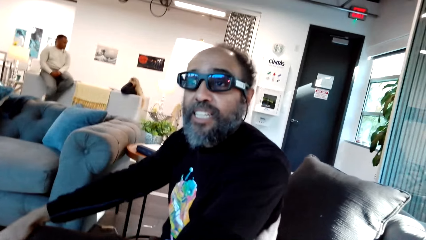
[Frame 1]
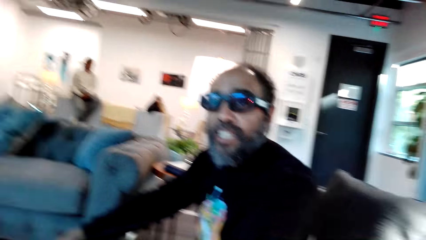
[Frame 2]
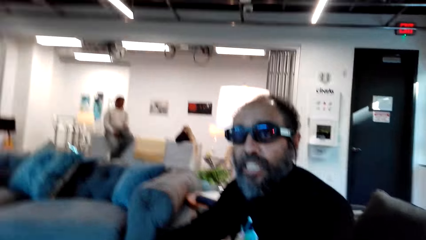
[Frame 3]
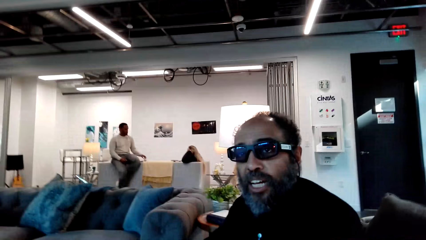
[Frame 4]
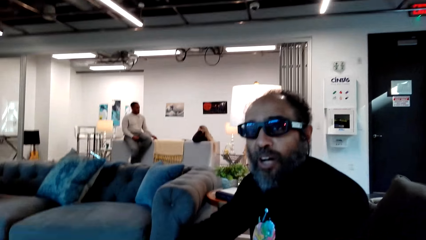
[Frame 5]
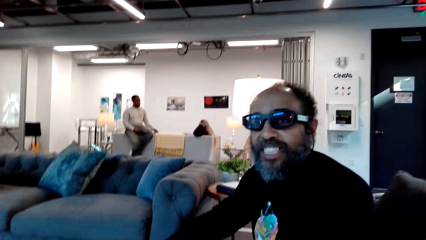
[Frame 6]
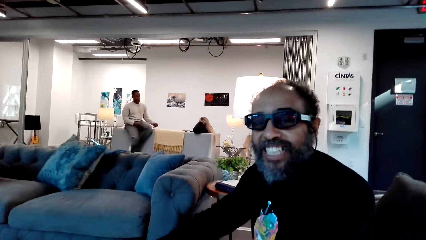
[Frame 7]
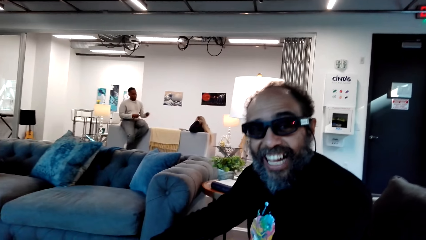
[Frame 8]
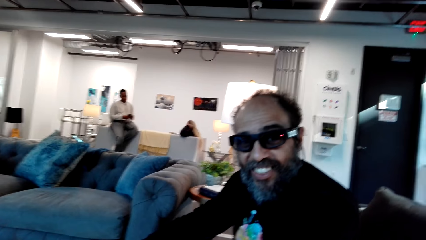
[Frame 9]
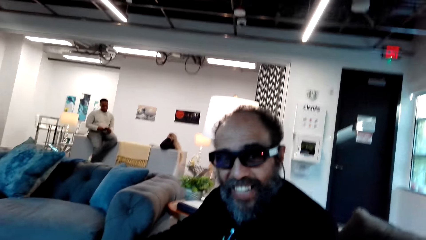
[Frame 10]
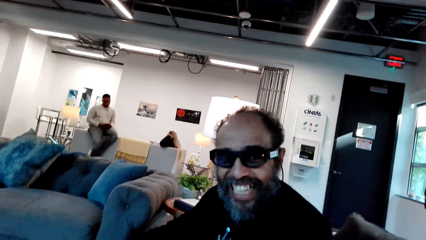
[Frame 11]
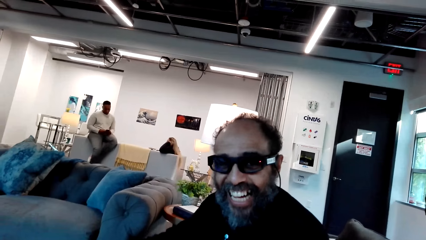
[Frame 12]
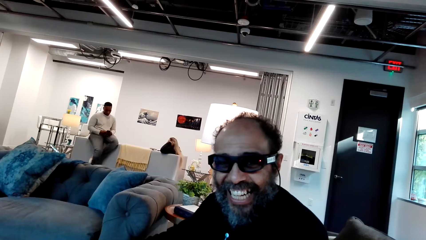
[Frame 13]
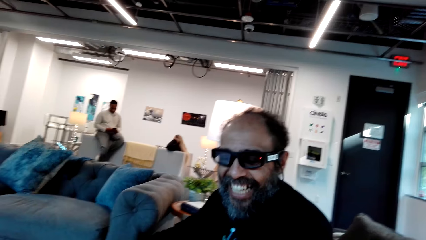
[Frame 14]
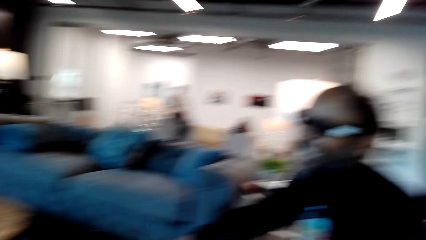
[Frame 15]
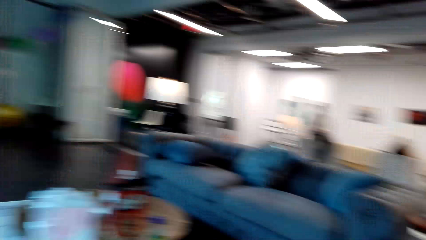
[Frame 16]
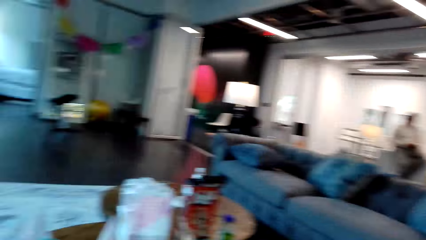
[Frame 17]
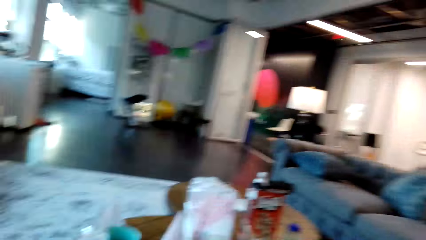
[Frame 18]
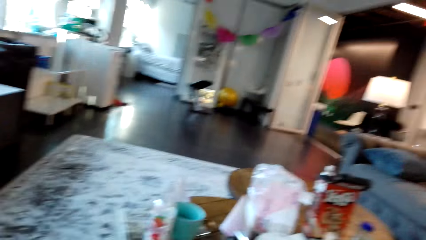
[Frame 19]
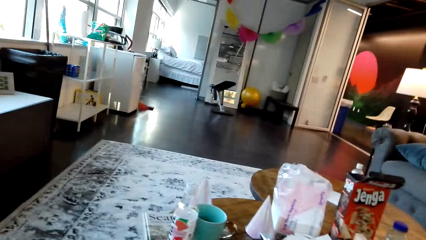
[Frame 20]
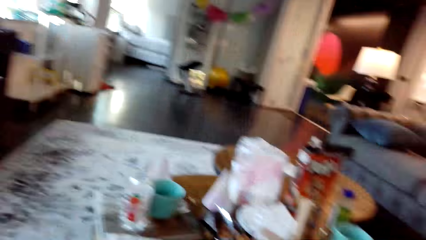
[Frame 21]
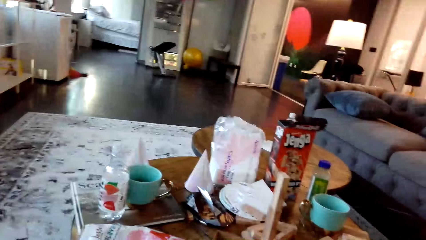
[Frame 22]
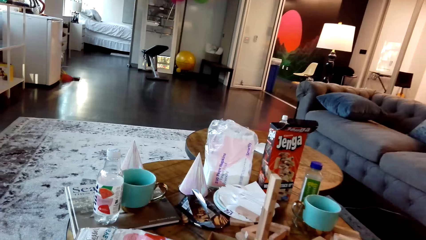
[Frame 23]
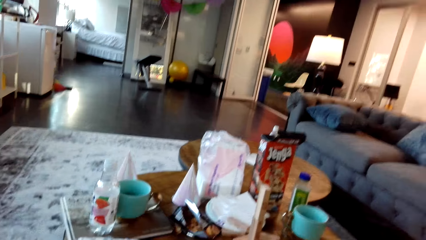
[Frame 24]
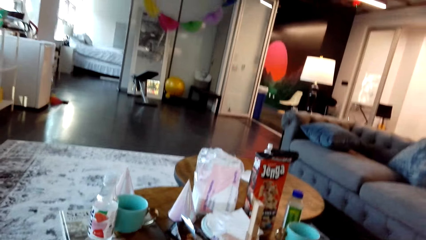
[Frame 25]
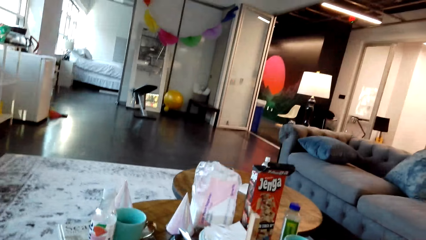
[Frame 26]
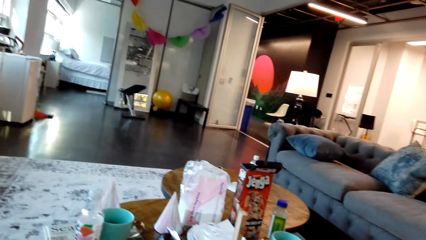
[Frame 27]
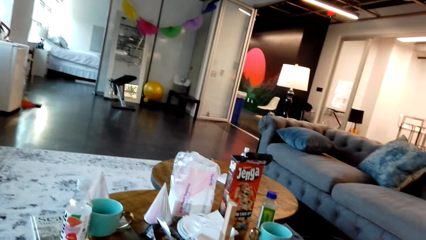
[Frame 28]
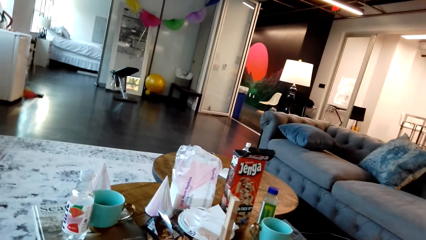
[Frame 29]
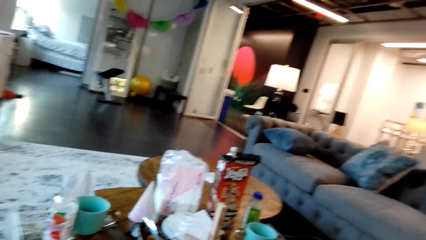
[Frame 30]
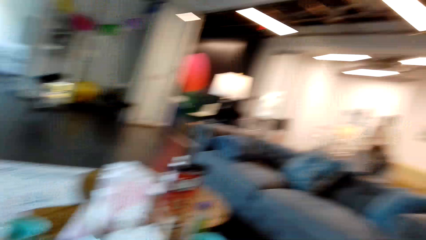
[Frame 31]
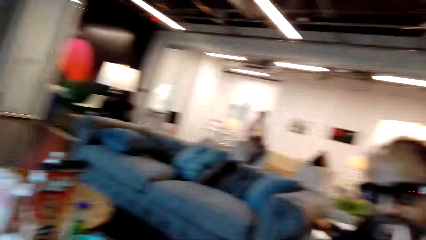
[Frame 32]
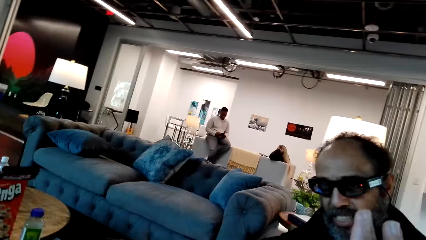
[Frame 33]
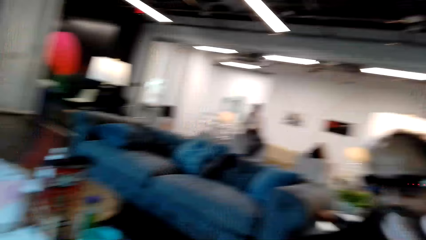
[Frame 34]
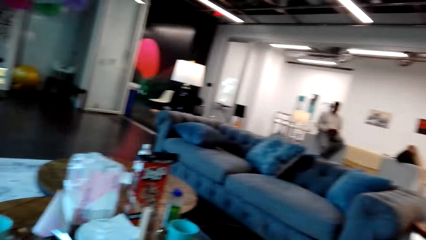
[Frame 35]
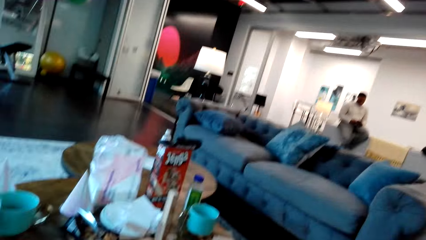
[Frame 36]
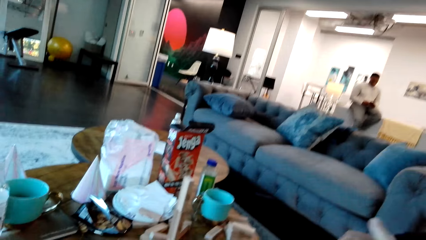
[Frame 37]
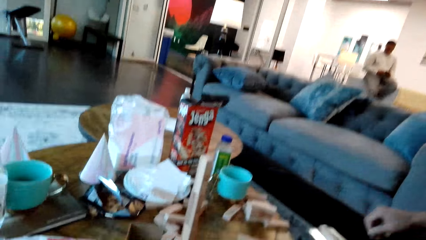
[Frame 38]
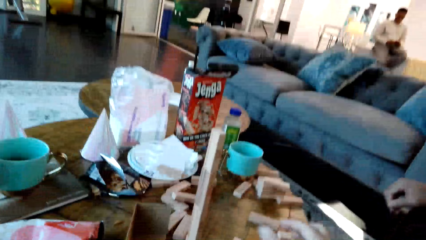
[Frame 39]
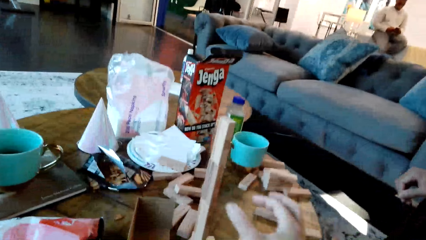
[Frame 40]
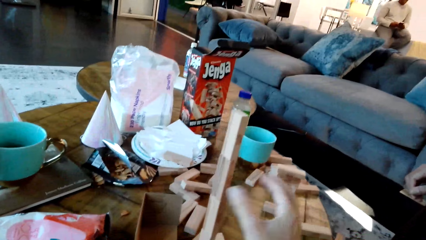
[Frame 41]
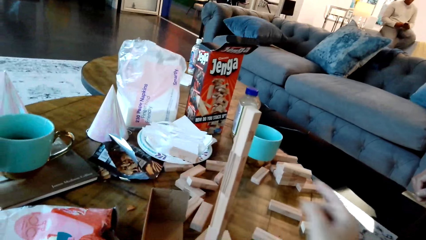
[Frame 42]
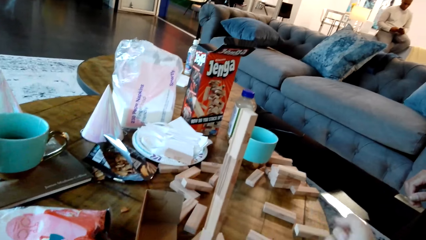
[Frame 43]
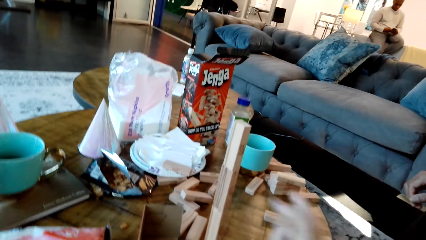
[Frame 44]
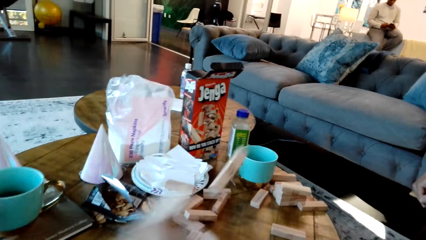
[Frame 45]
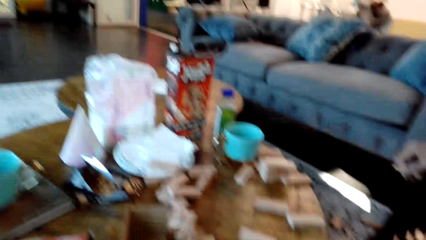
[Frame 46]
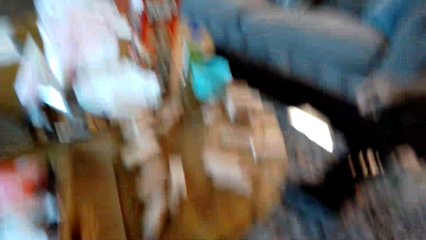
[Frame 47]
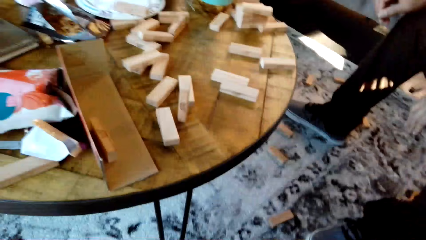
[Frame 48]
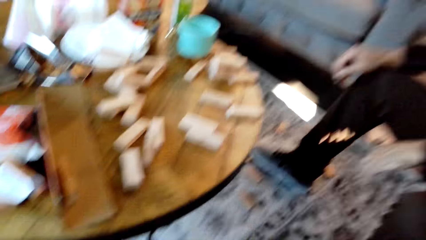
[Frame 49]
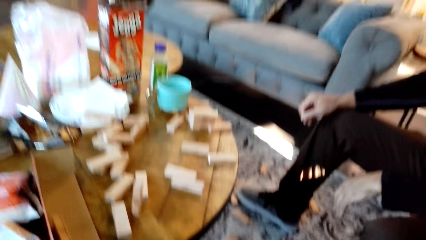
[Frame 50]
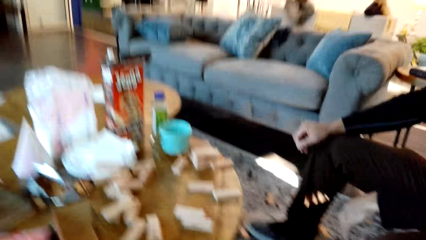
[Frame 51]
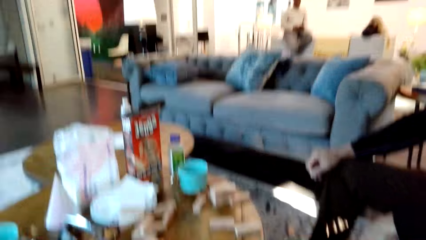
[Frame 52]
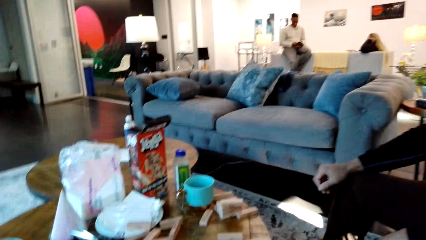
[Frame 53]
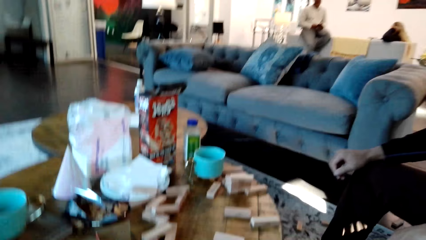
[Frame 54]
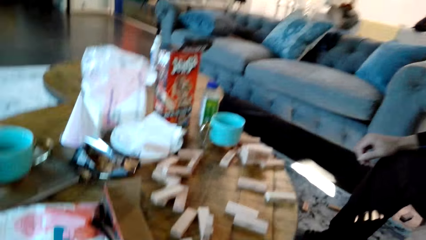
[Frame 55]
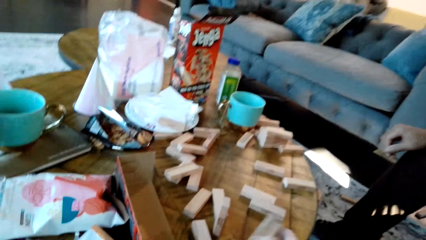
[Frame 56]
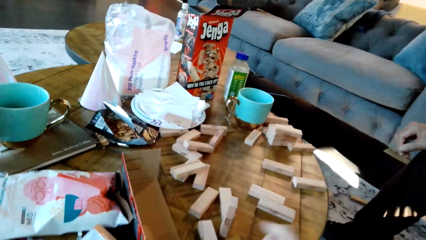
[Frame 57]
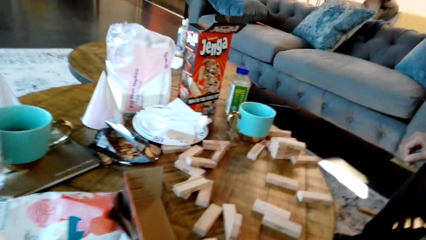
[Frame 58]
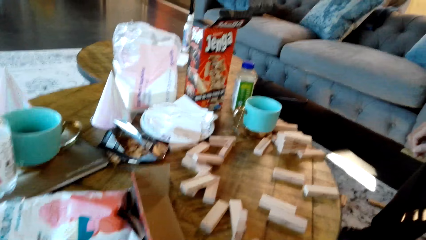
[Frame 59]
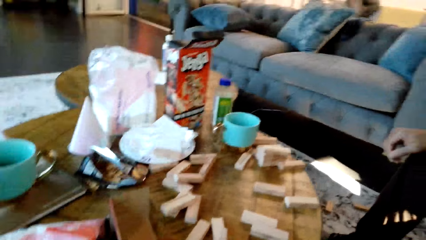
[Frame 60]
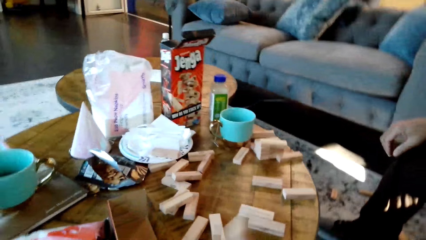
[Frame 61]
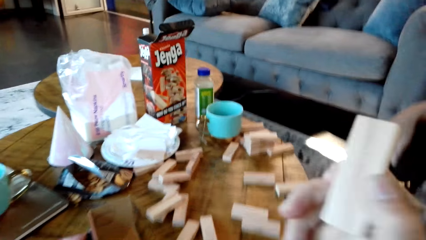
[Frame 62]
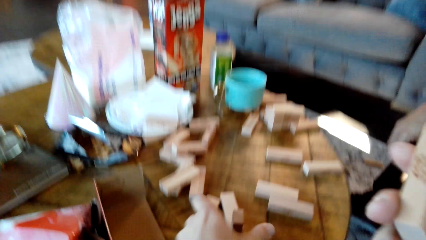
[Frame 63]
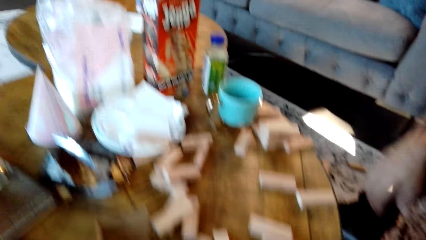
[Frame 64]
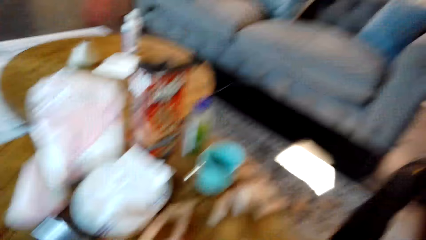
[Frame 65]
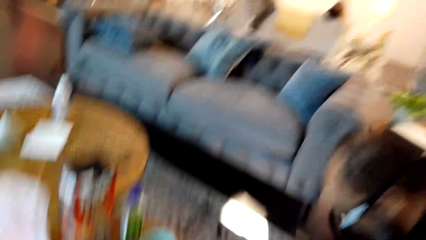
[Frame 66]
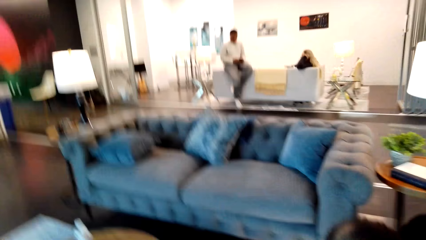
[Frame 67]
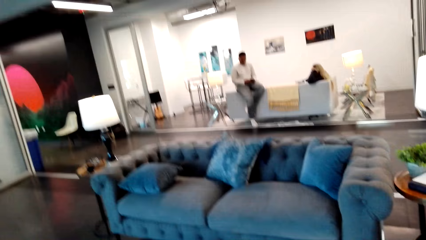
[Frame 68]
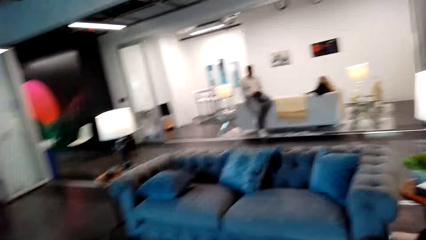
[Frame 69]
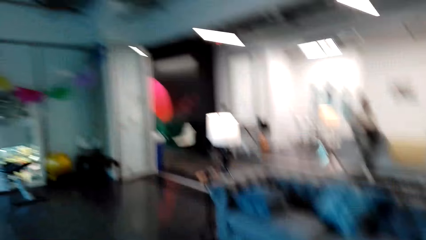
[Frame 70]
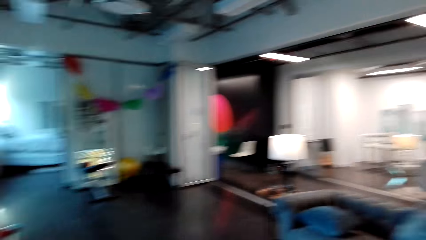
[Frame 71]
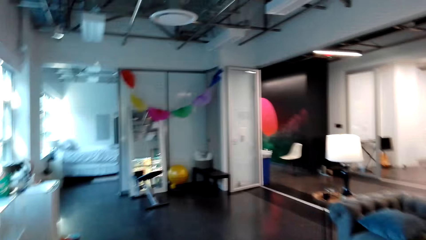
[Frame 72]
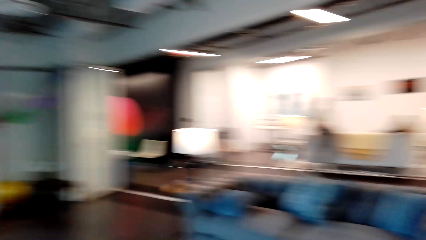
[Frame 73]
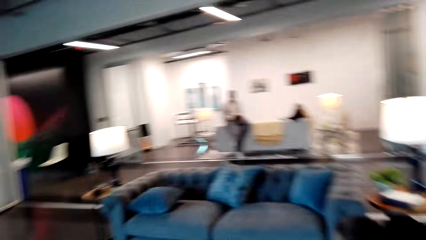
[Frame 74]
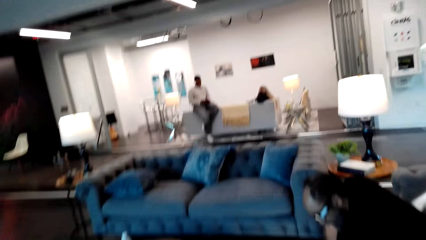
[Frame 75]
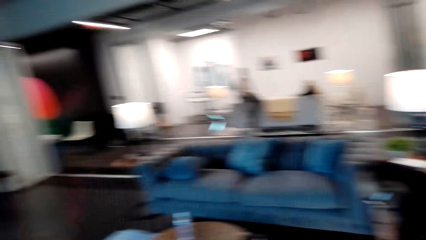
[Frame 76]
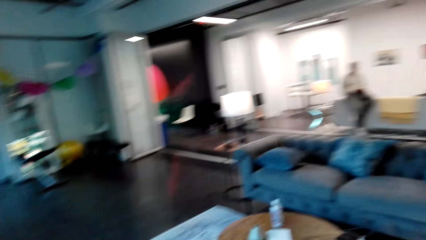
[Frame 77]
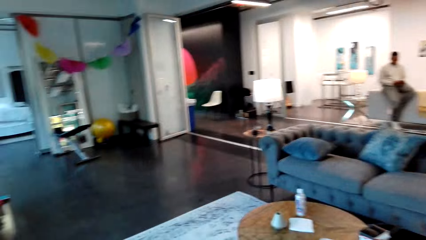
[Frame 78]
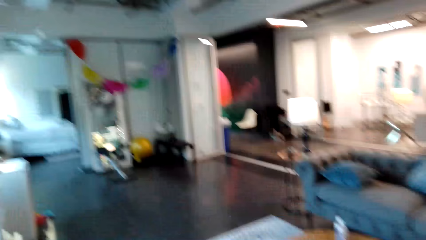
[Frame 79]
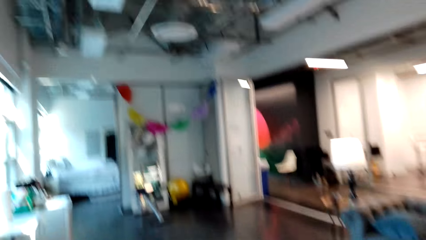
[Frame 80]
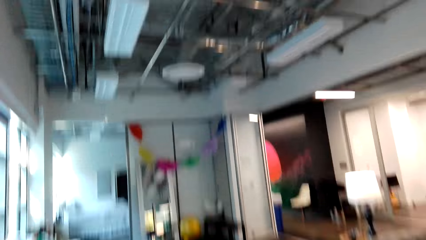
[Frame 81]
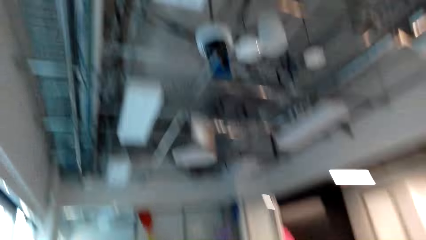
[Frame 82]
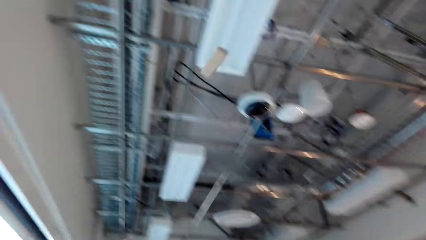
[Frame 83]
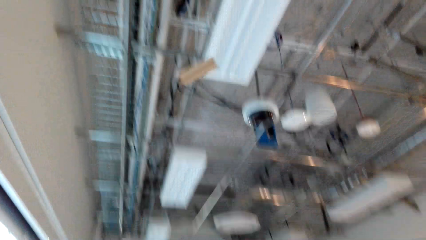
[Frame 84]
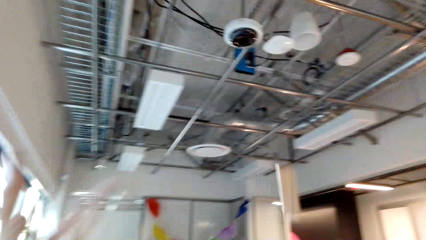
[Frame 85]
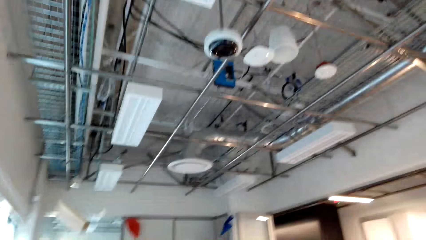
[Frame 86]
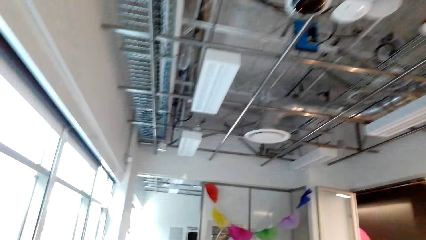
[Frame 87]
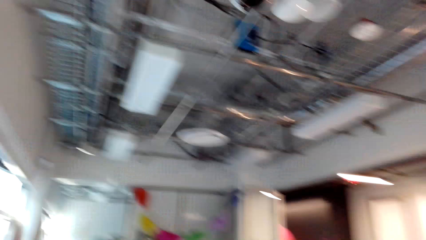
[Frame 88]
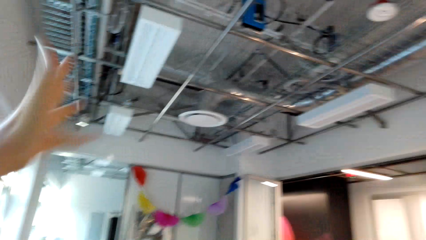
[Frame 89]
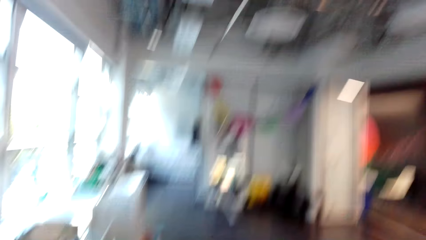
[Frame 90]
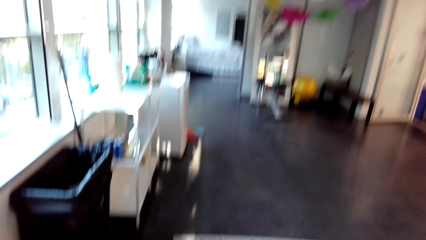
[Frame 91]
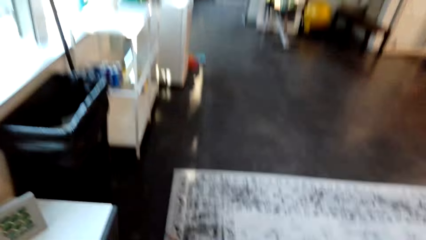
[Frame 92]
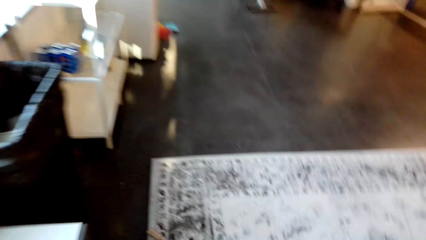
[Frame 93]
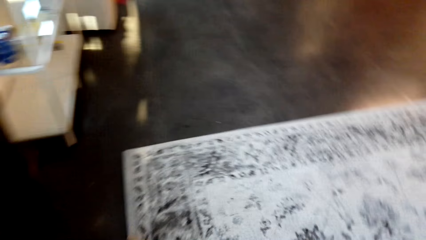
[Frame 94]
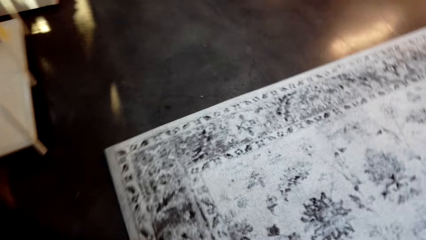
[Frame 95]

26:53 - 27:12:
The camera wearer looks around the house. He stretches his hand towards the box. He hits the box. He disconnects the jenga blocks. He looks at the blocks. He holds the block. He picks up the jenga block from the table. He looks around the house. He turns around the table. He throws up the block, walks away from the couch and lifts his hand.
